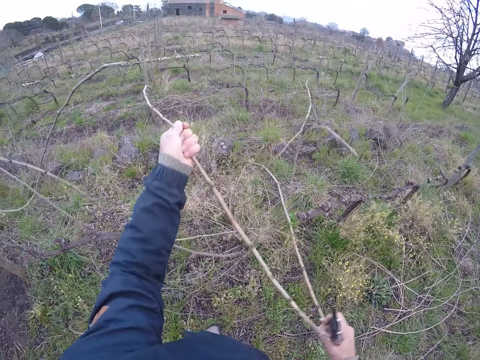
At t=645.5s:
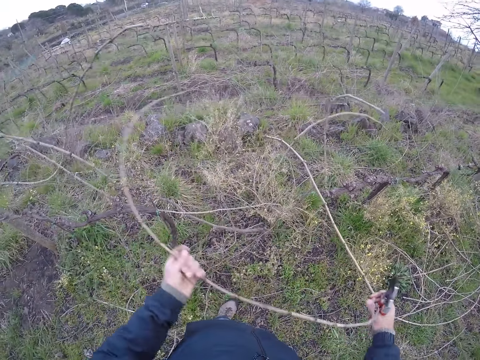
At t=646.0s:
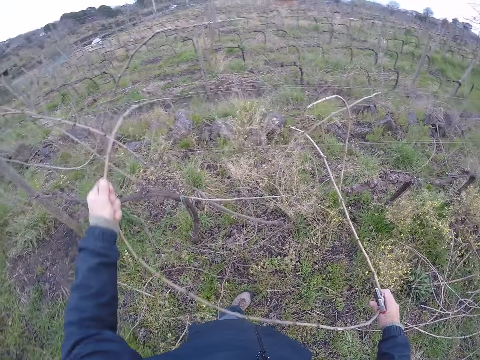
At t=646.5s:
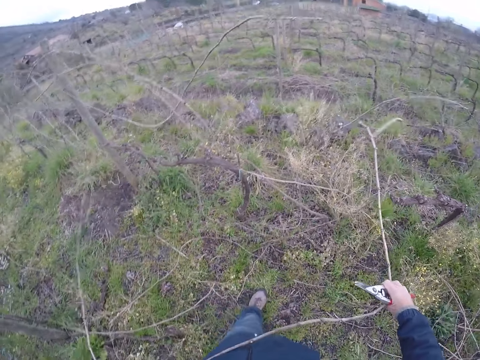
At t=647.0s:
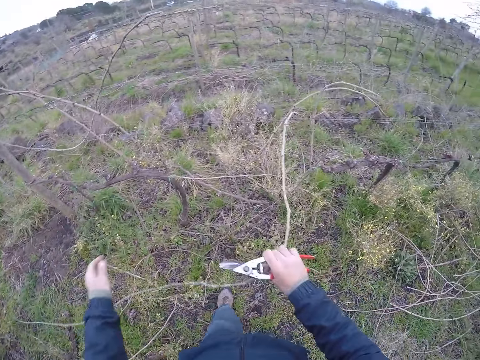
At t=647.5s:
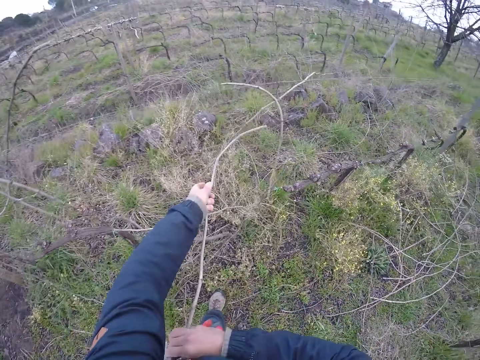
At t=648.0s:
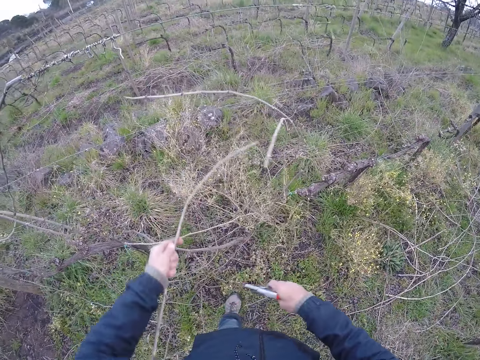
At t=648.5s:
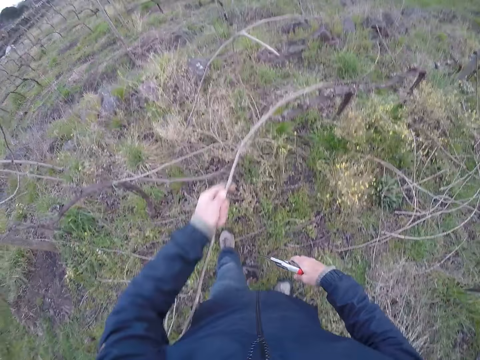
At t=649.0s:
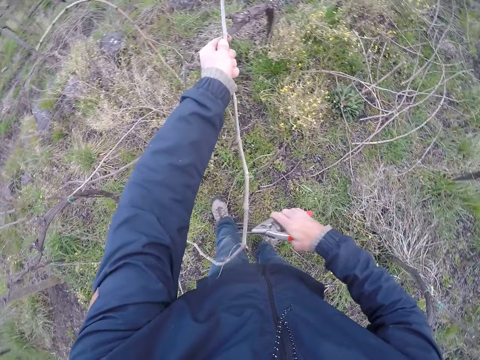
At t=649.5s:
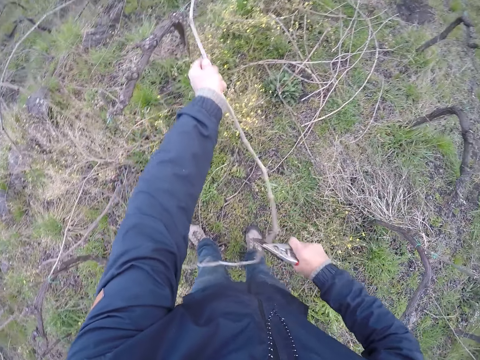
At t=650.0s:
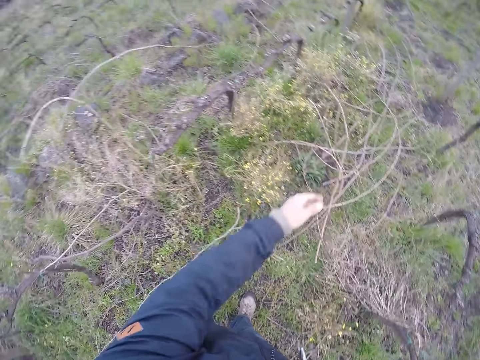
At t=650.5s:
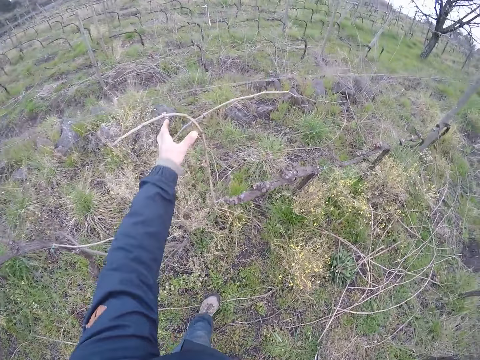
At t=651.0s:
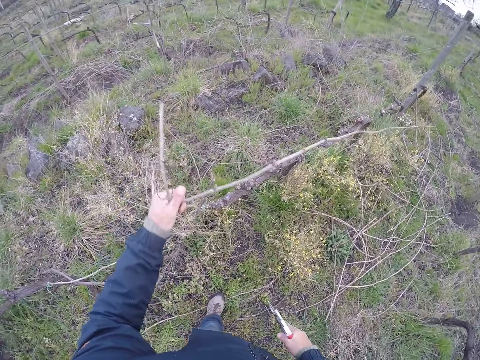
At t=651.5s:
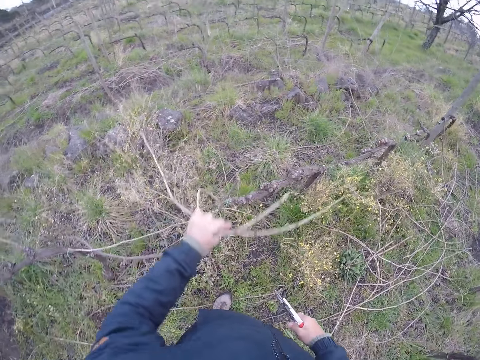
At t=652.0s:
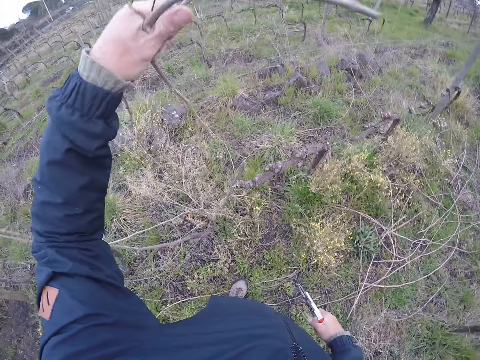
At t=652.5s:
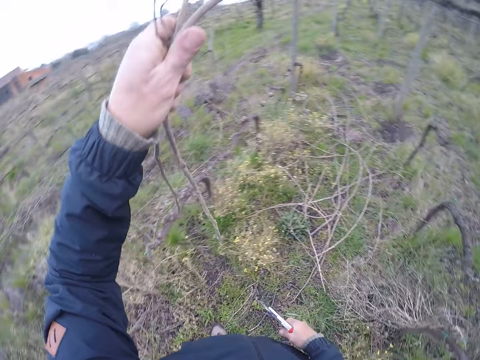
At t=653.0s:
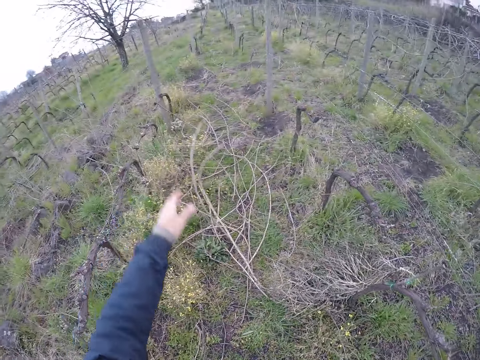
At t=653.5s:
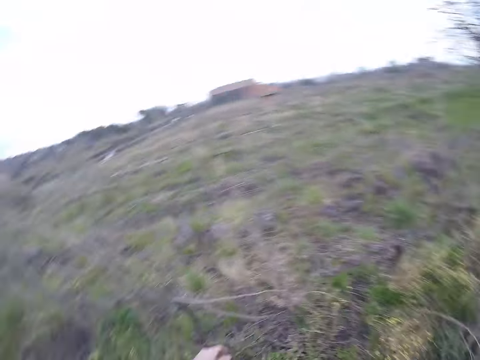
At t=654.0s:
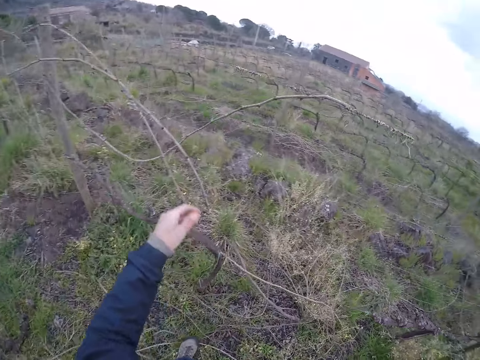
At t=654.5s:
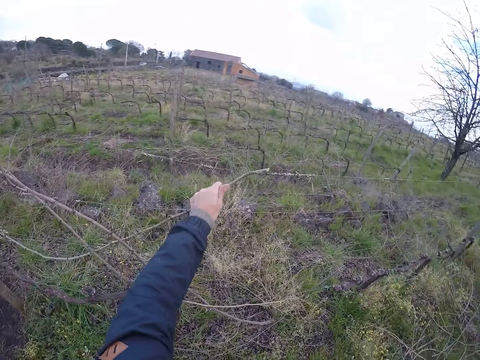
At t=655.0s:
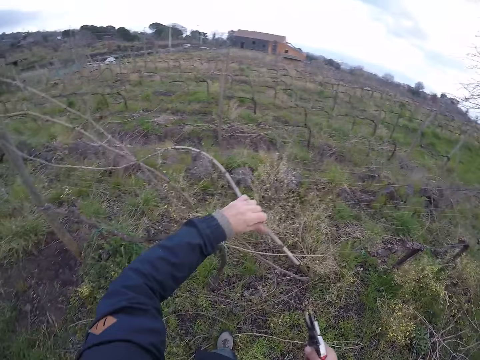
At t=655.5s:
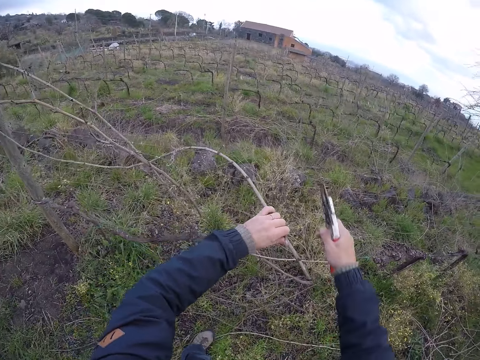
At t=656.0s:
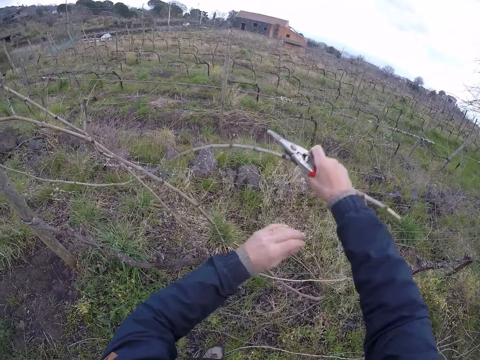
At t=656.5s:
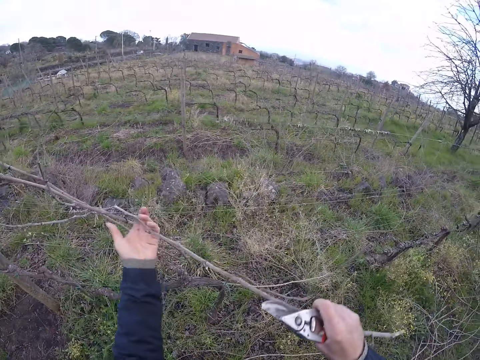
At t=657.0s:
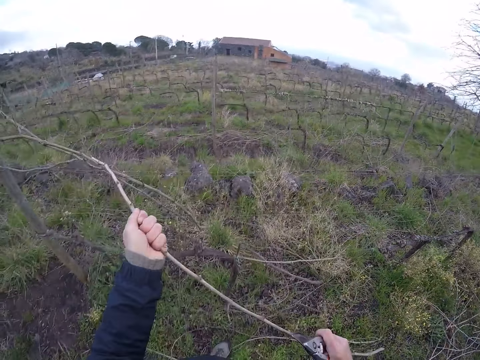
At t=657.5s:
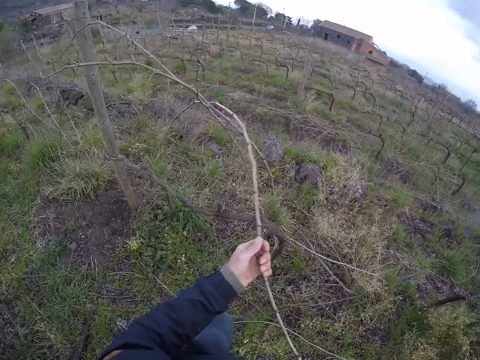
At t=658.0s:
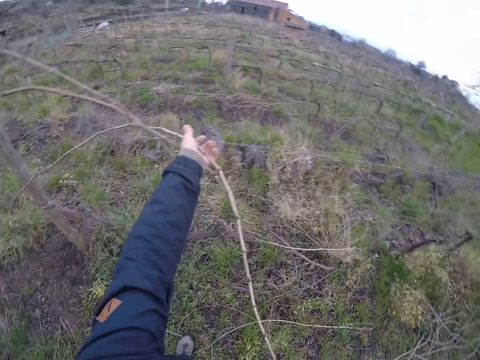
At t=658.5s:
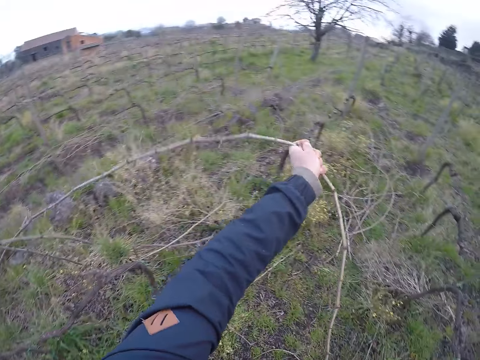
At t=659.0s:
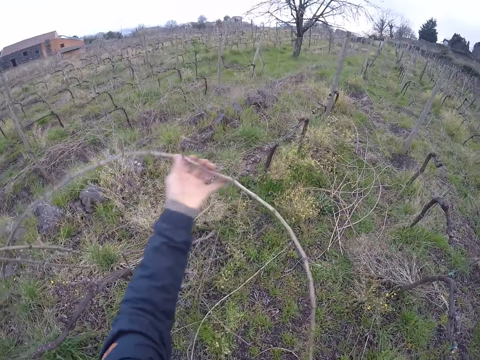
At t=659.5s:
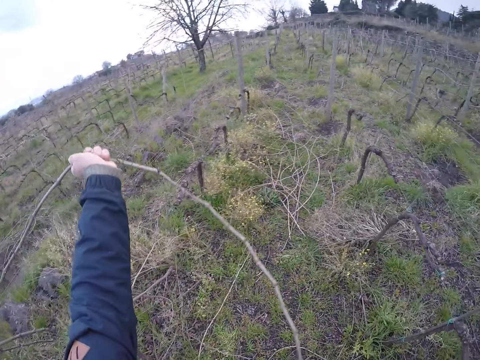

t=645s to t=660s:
The camera wearer cuts the twig with the pruner in his right hand. He throws the twigs on the ground with his left hand. He pulls a twig from the fence with his left hand. He holds the branch. He throws the twigs on the ground with his left hand. He pulls a twig from the fence with his left hand. He holds the branch. He pulls the twig from the fence with both hands. He pulls the twig from the fence with his left hand.

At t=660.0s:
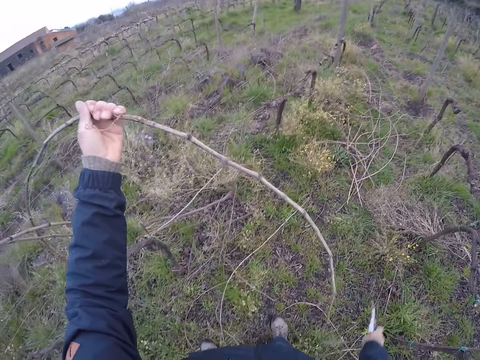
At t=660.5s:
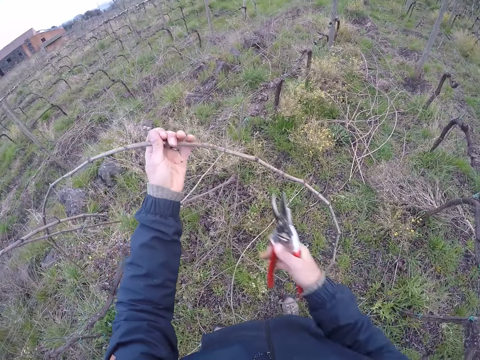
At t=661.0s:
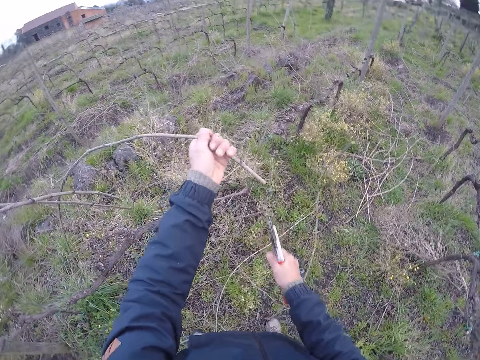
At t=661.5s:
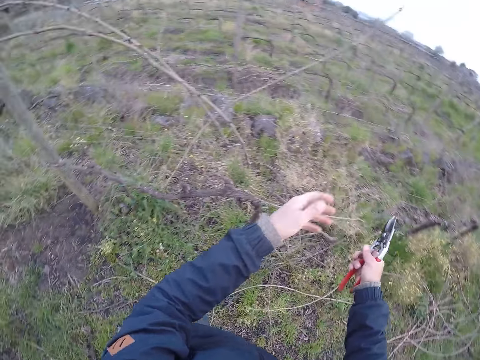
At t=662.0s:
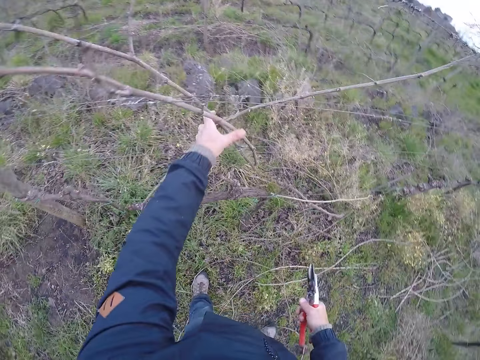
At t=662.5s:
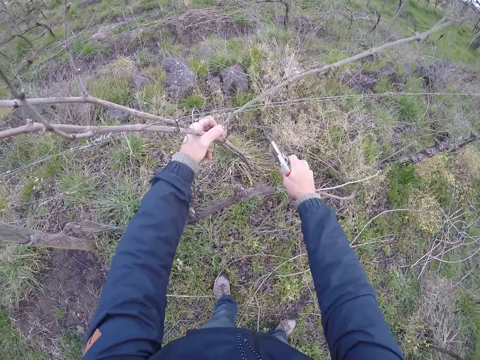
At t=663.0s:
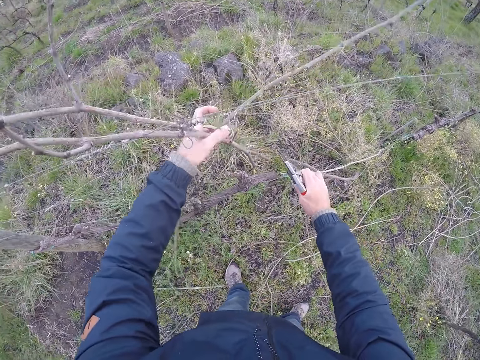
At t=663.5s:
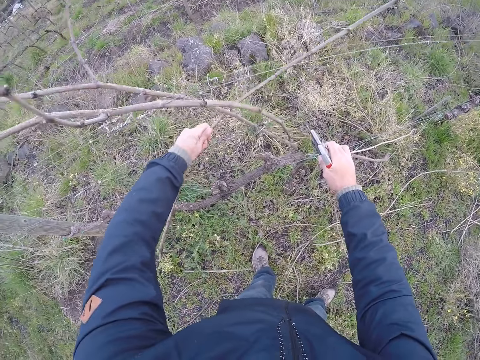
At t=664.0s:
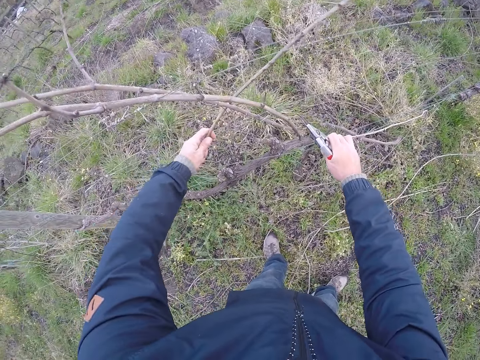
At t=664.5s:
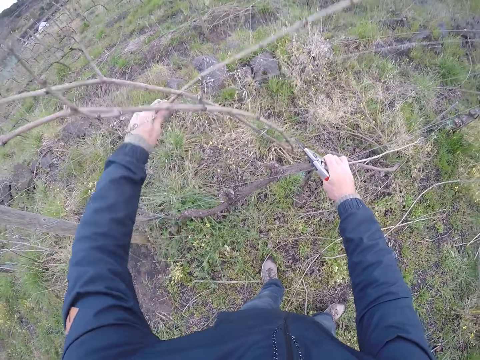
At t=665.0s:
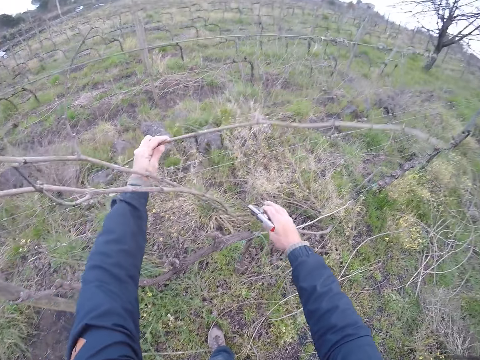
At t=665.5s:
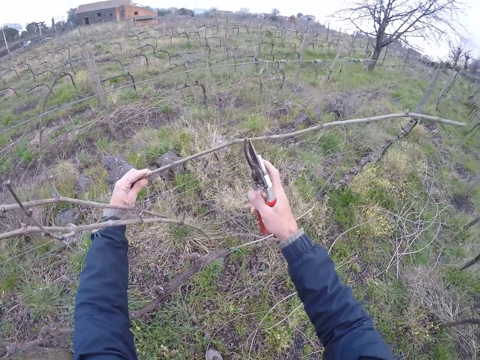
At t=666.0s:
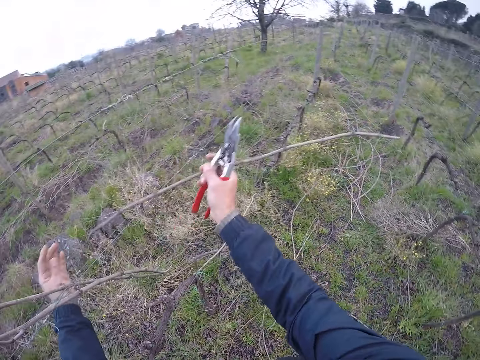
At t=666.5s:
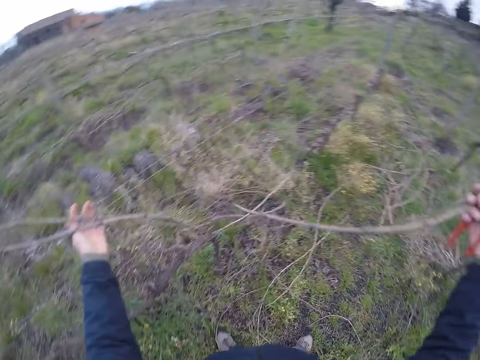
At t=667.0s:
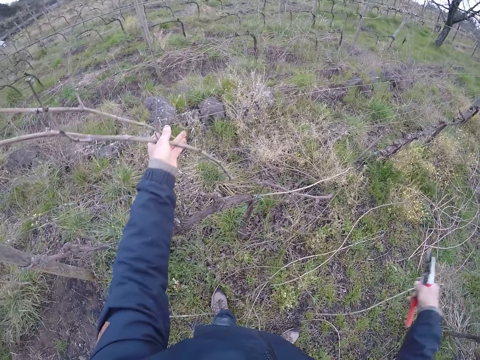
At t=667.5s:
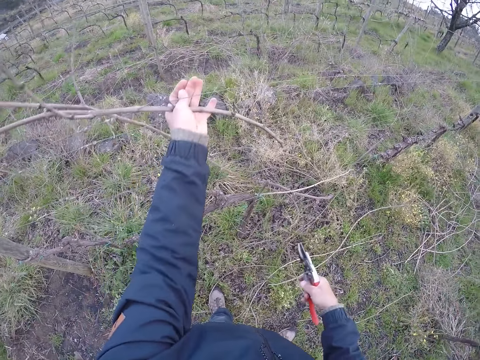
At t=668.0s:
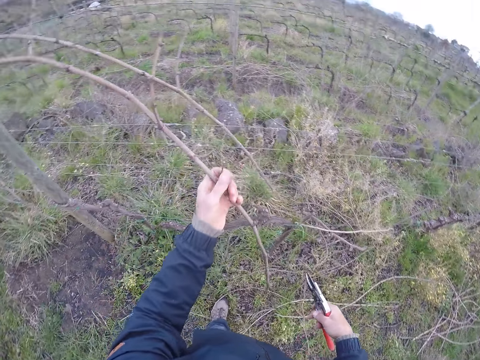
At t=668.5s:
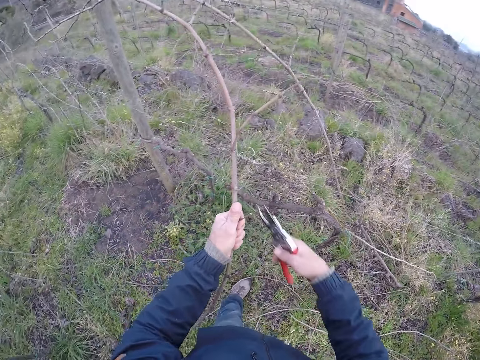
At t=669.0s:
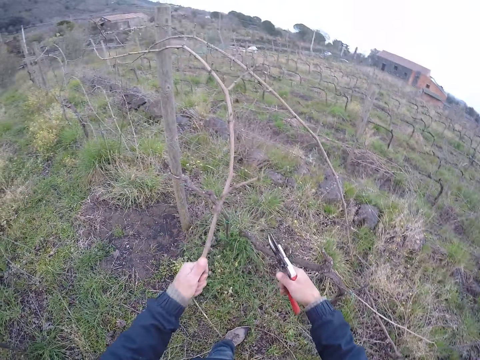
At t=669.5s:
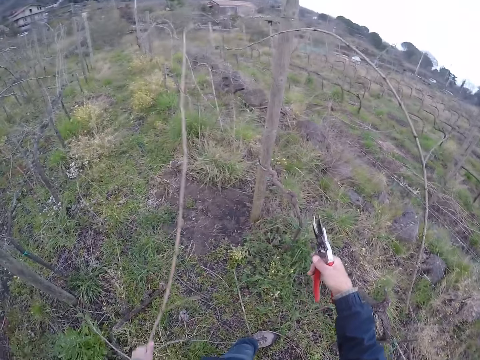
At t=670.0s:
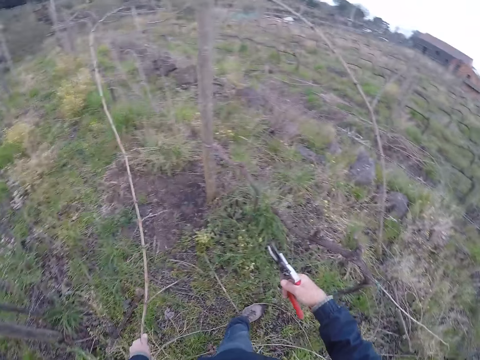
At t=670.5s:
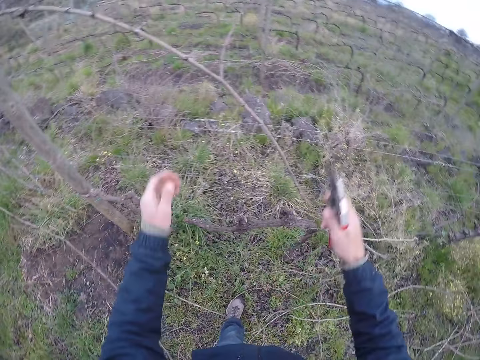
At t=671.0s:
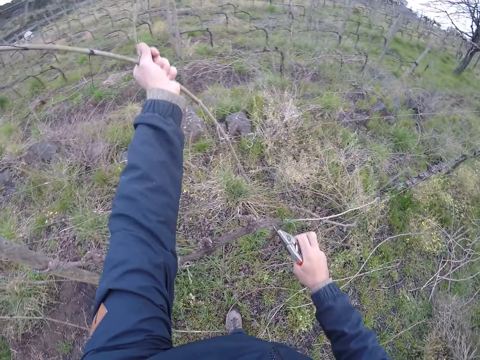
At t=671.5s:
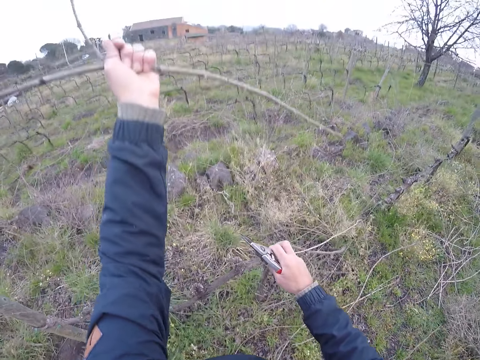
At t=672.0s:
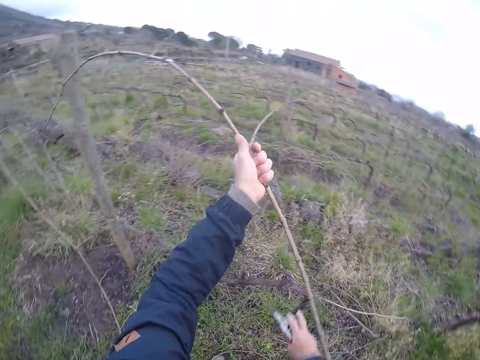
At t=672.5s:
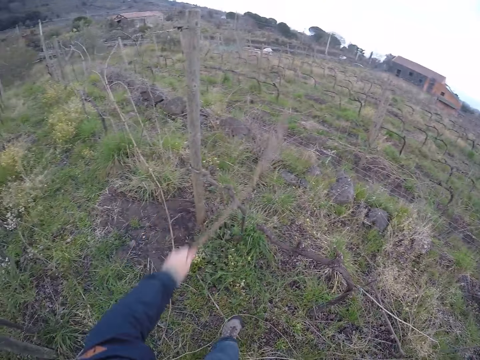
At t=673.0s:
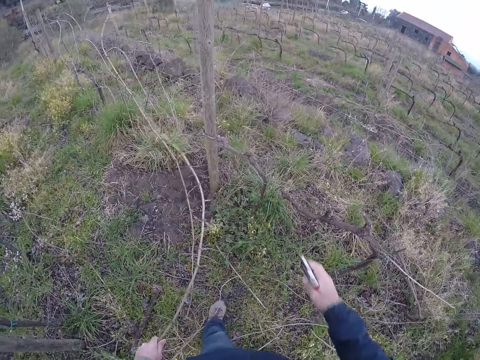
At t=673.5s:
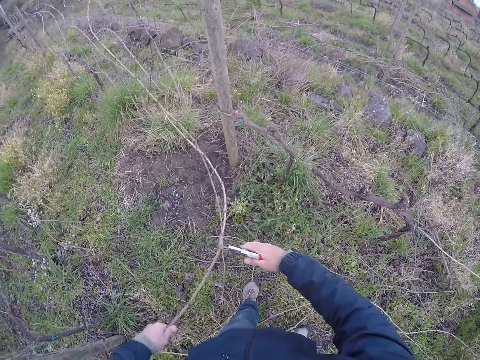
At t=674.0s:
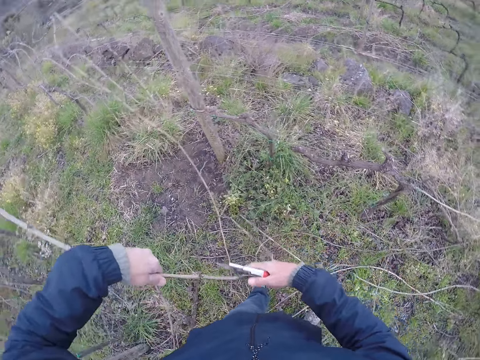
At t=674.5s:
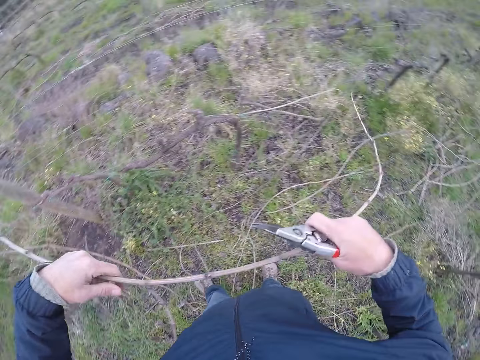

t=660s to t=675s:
The camera wearer cuts the twig with the pruner in his right hand. He pulls a twig from the fence with his left hand. He holds the branch. He pulls the twig from the fence with his left hand. He throws the twigs on the ground with his right hand. He pulls the twig from the fence with his left hand. He cuts the twig with the pruner in his right hand. He throws the twigs on the ground with his left hand. He pulls the twig from the fence with his left hand. He holds the branch. He carries the twig with both hands.
